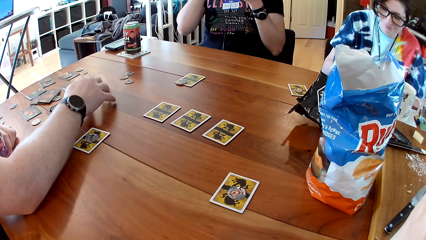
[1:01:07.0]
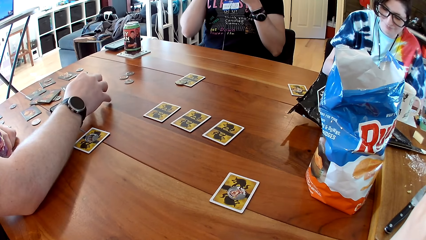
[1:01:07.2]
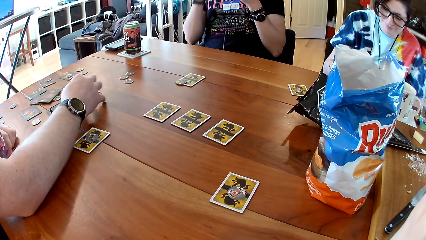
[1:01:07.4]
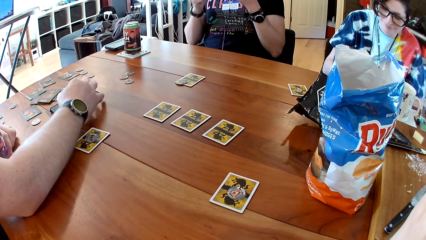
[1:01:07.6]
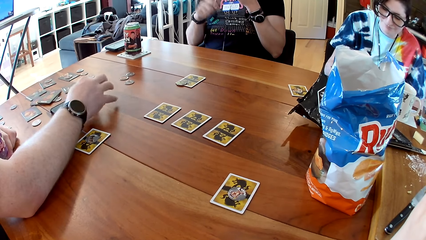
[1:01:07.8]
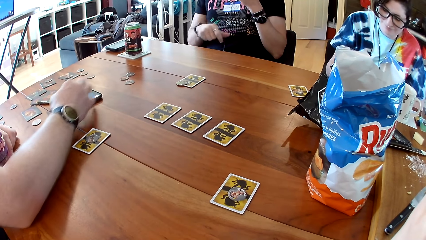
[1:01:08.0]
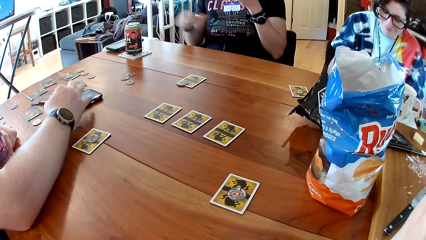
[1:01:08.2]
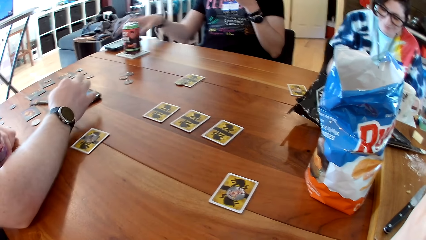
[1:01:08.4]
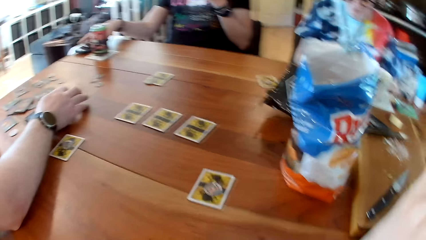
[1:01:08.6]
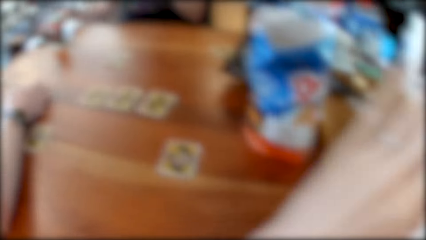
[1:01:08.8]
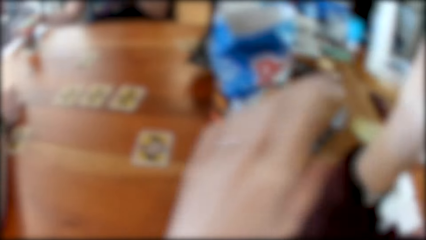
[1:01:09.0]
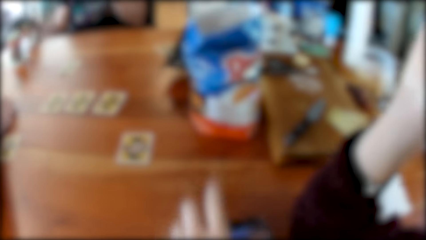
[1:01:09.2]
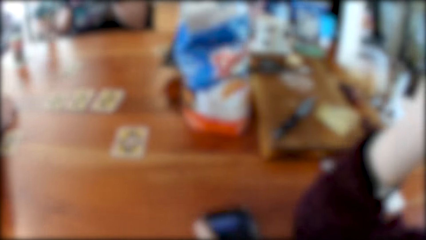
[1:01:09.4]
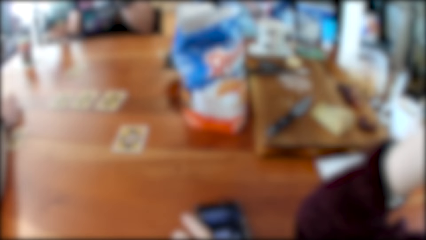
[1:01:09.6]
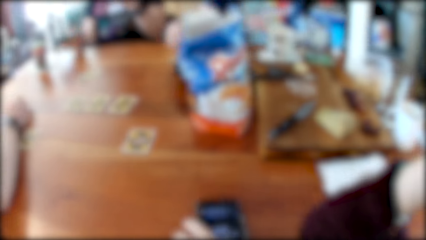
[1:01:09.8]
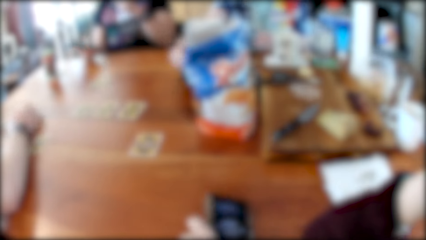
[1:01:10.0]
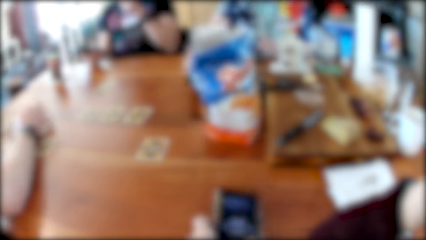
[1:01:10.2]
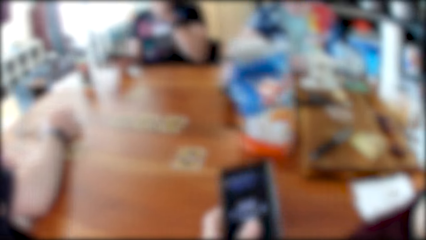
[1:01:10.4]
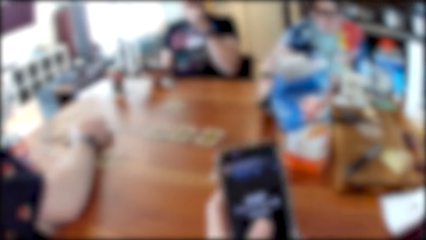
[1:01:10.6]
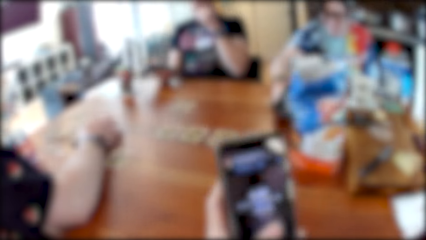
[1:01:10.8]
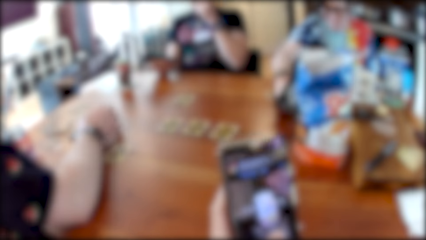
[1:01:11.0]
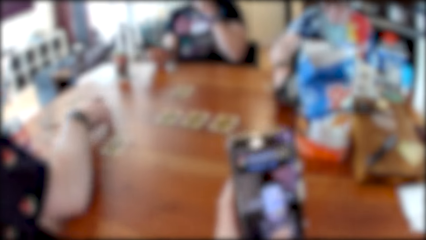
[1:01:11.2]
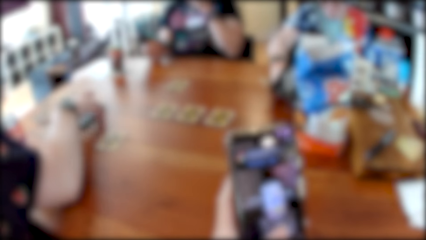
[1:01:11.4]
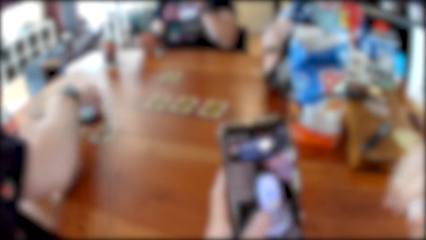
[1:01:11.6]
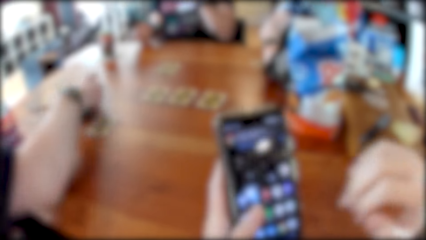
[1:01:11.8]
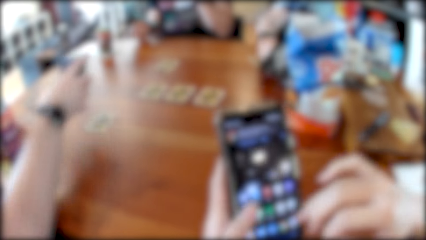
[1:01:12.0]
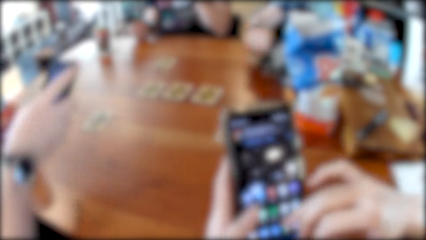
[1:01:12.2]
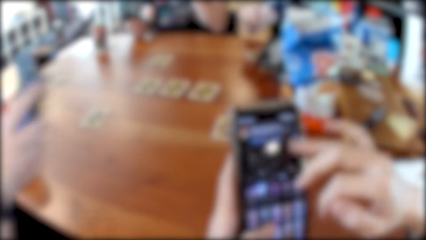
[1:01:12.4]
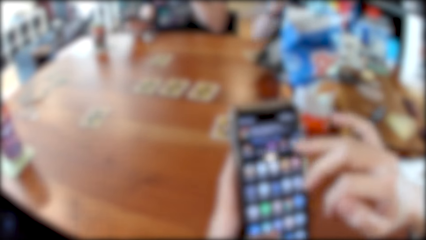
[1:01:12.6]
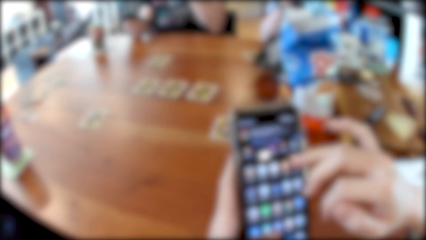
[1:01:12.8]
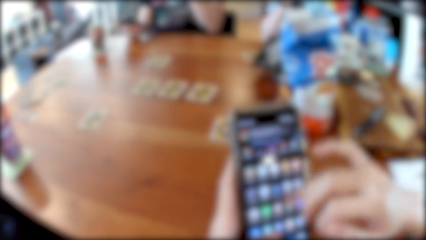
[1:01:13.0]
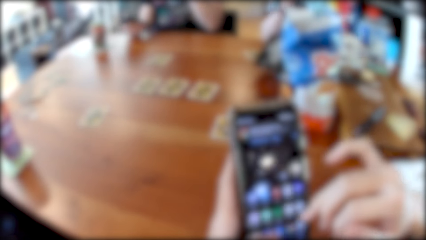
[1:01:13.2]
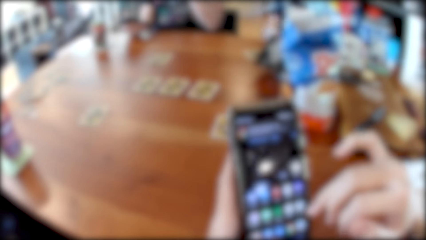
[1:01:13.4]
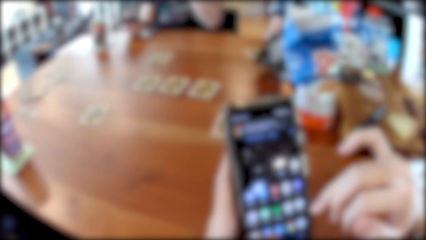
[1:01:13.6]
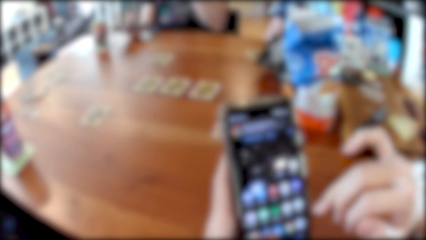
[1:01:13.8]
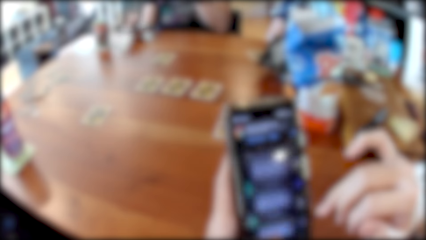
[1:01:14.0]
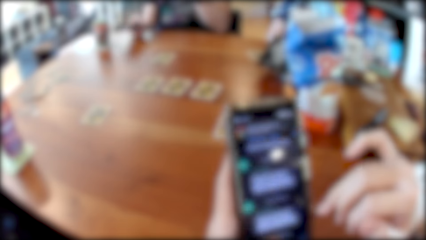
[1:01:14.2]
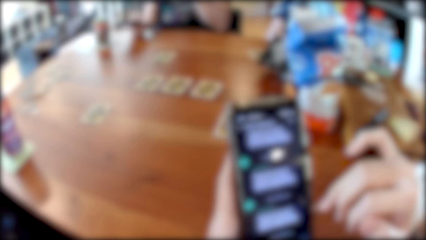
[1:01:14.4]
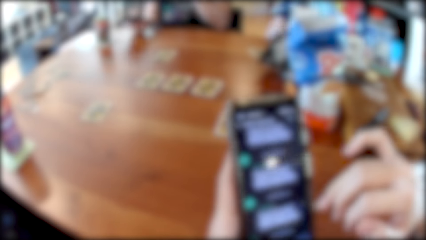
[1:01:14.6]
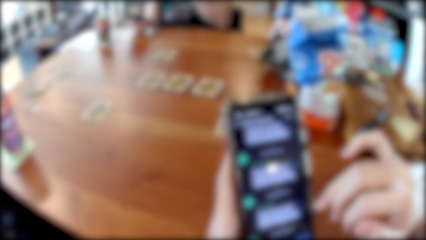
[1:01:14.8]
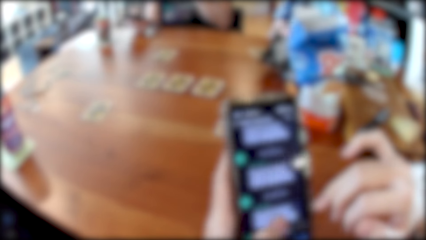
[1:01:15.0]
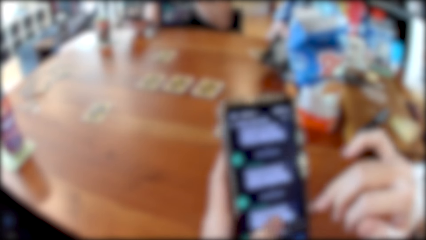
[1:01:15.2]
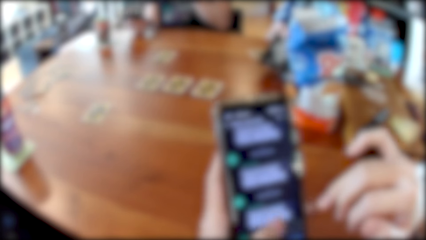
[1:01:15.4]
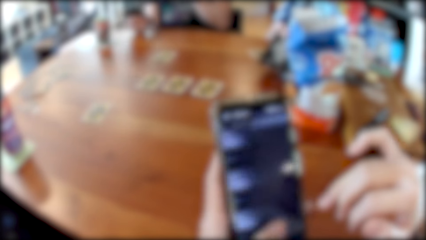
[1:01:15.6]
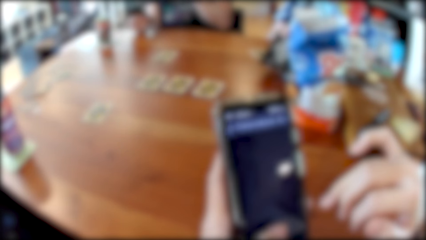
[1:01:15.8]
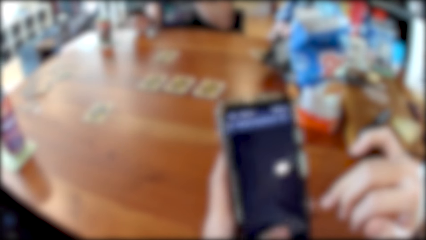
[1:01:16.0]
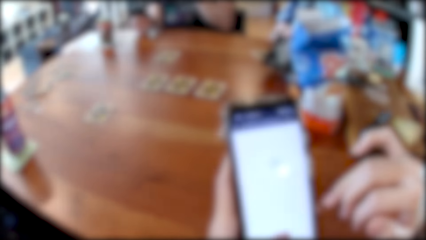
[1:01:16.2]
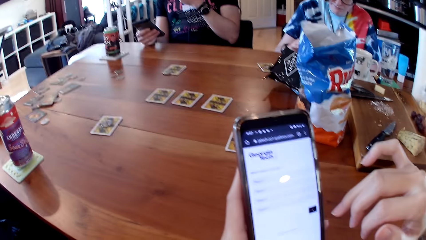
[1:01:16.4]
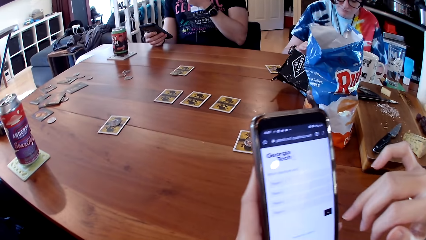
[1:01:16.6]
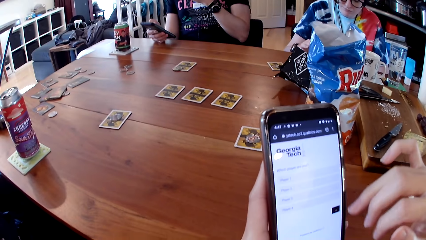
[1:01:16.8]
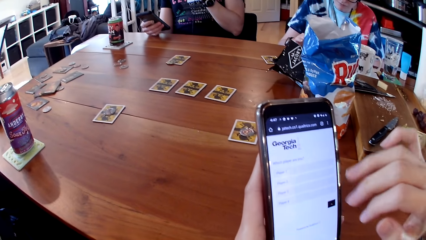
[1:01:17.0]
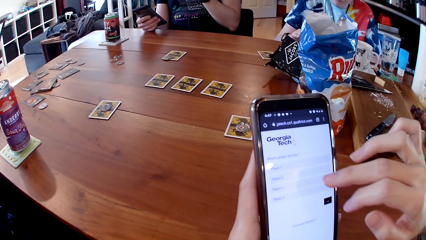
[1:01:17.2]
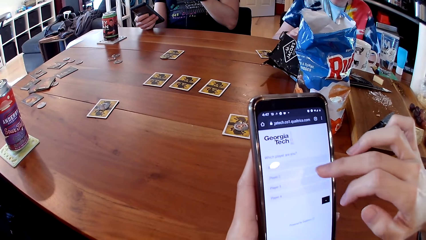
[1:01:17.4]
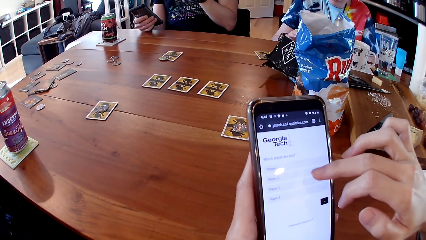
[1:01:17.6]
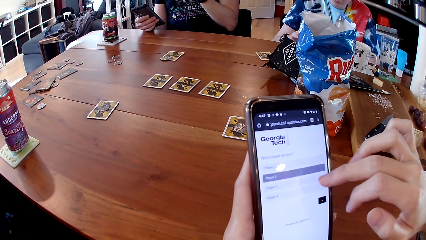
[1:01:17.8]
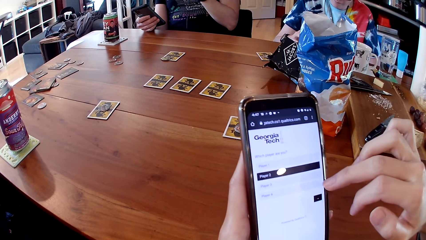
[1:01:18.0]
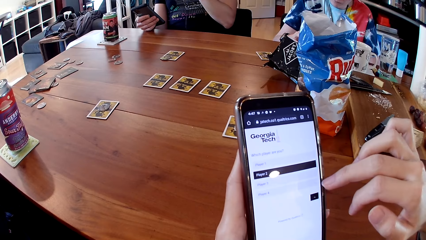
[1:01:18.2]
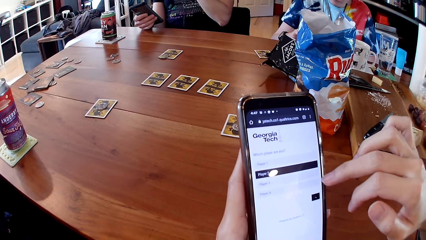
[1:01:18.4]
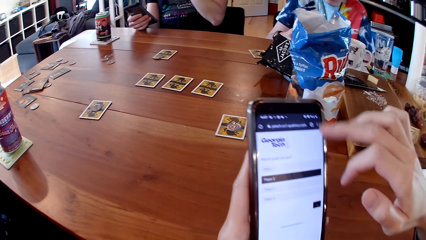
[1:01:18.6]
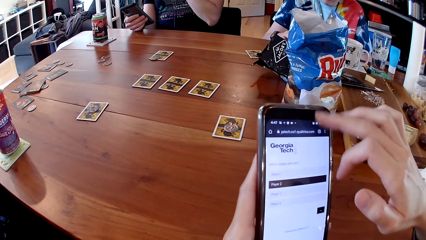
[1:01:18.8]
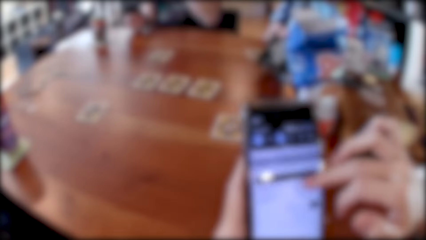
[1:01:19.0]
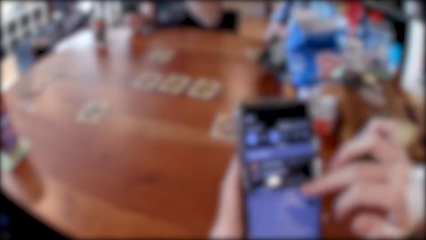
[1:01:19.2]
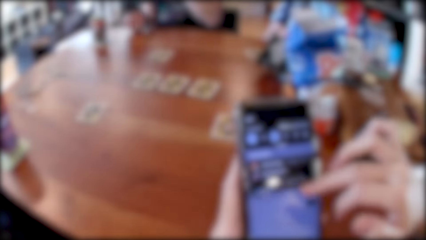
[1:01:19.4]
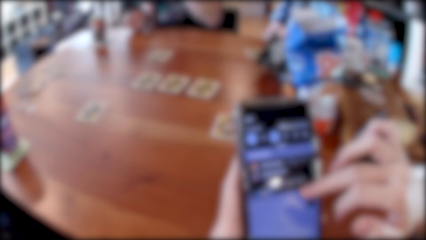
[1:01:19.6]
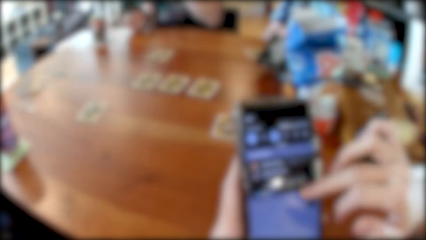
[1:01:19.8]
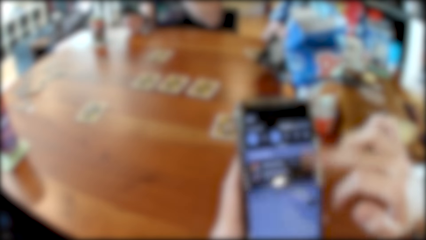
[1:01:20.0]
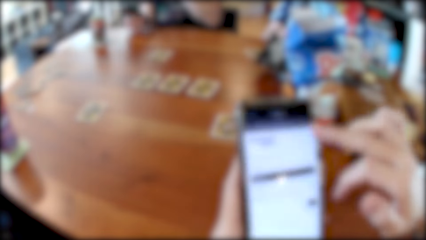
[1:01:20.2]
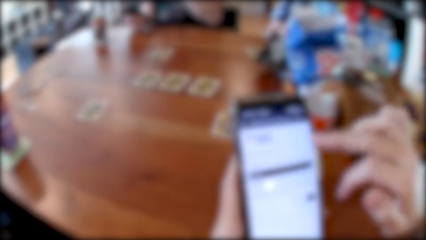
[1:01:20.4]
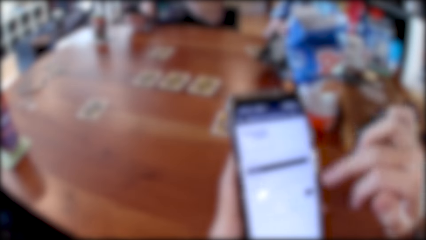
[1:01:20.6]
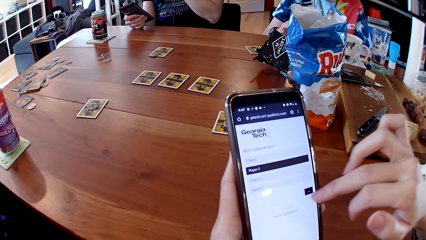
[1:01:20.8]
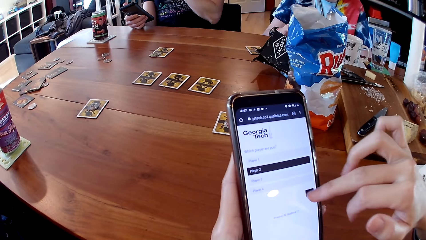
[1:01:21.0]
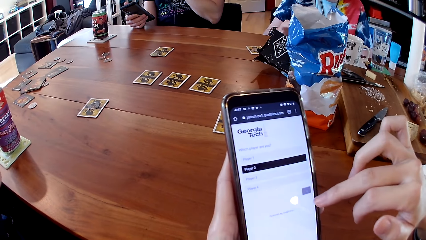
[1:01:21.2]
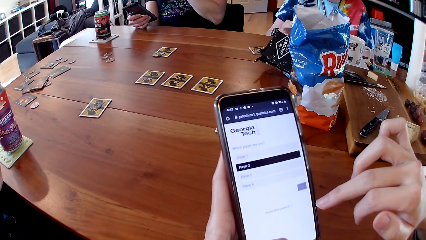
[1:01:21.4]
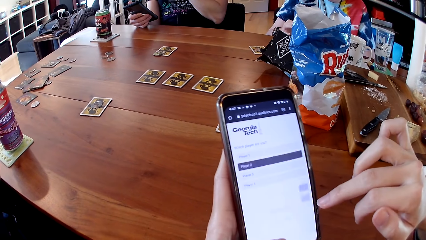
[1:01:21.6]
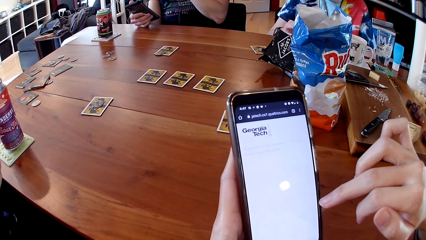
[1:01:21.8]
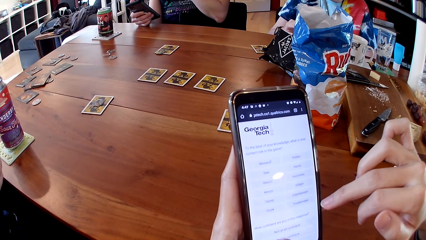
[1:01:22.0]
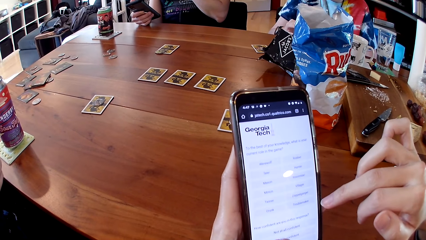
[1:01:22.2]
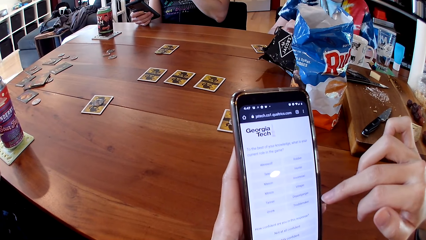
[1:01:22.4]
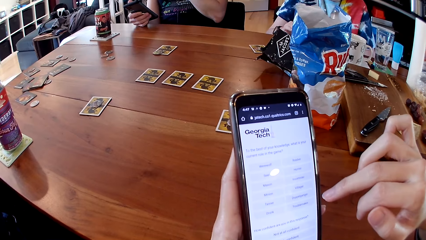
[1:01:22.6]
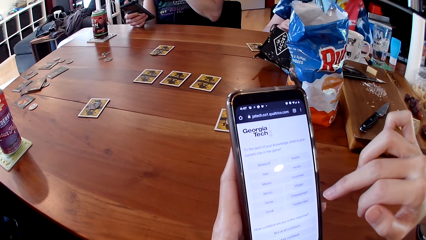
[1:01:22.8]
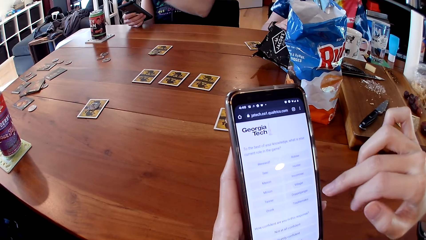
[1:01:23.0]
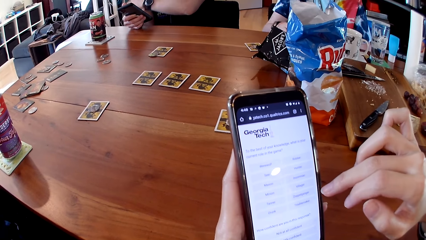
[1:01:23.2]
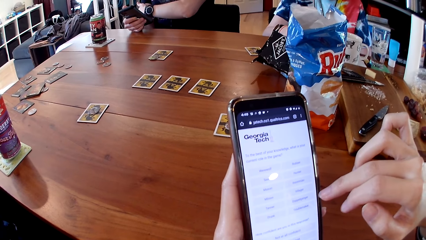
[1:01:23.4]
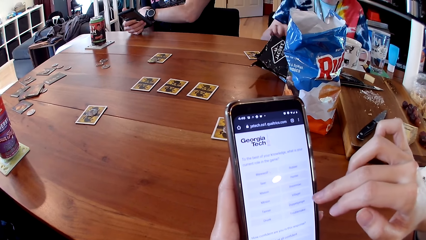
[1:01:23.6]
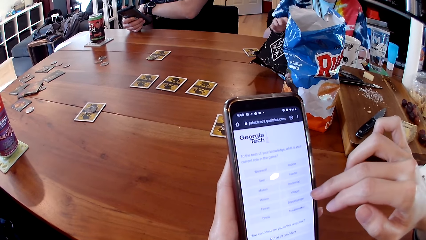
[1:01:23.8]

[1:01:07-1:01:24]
The woman operates the phone on the table with her right hand. The man picks up a phone from the table with his right hand. The camera wearer picks up a phone from the table with their left hand. The man puts the crackers in his mouth with his left hand. The camera wearer operates the phone with their hands. The man operates the phone with his right hand. Another man picks up a phone from the table with his right hand. The camera wearer scrolls the phone with their right finger. They scroll the phone with their left thumb. They tap the phone with their right finger. They scroll the phone with their right hand.
